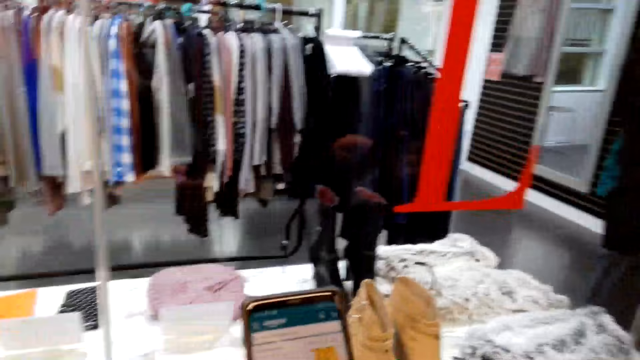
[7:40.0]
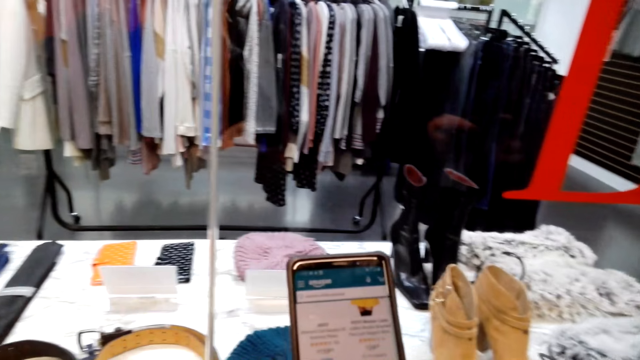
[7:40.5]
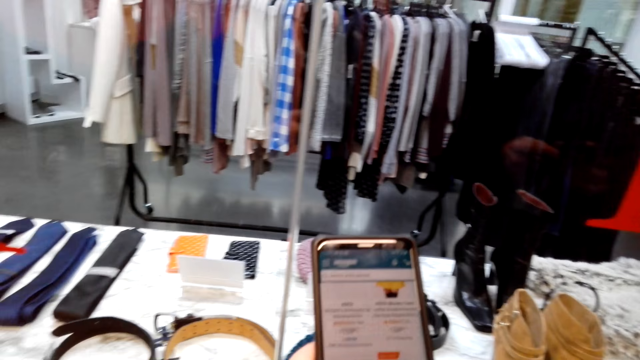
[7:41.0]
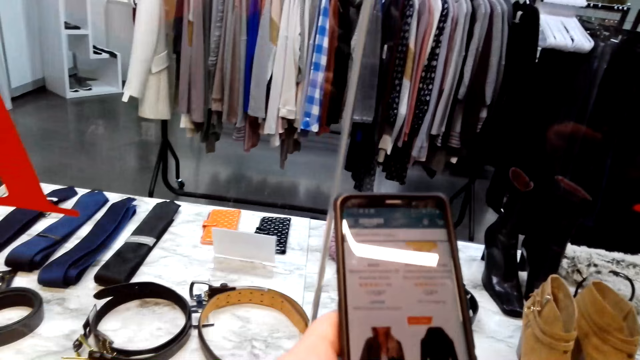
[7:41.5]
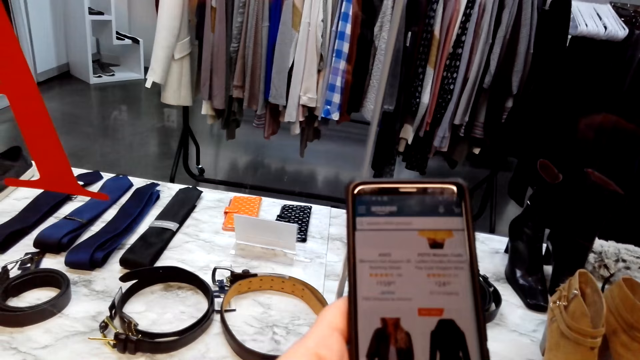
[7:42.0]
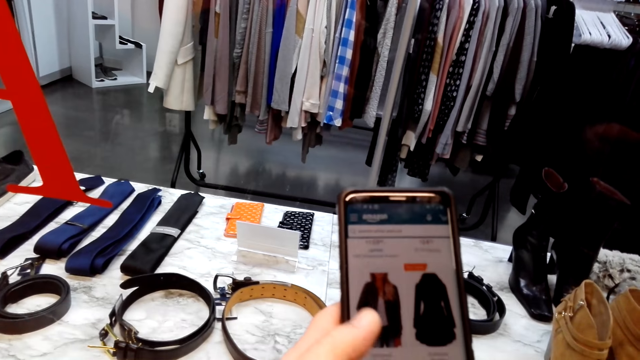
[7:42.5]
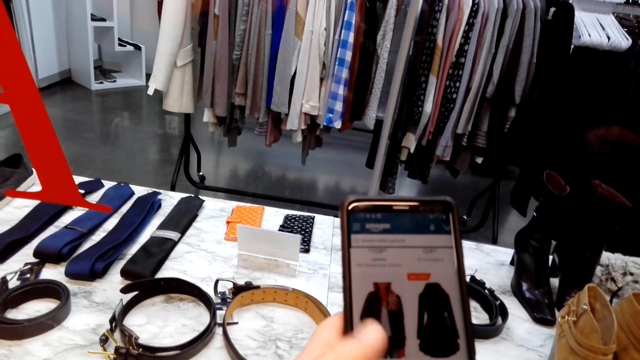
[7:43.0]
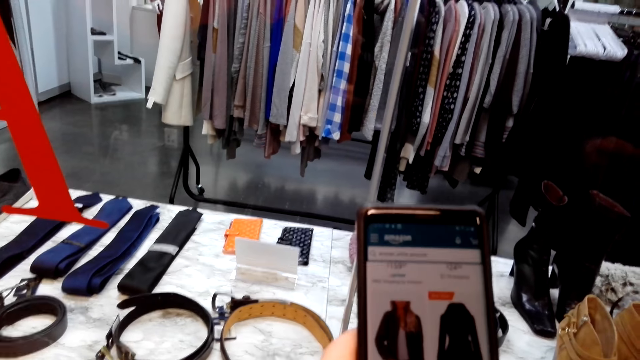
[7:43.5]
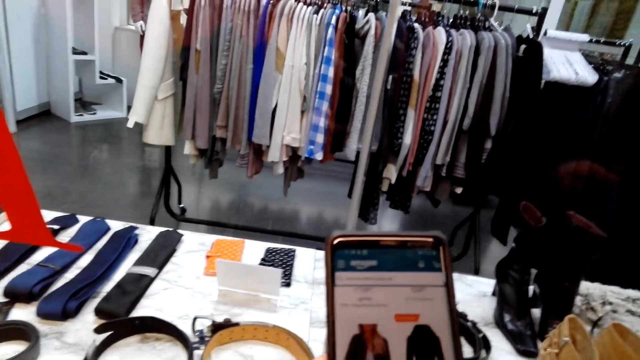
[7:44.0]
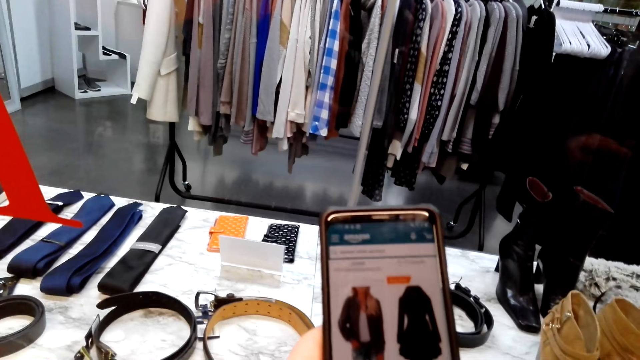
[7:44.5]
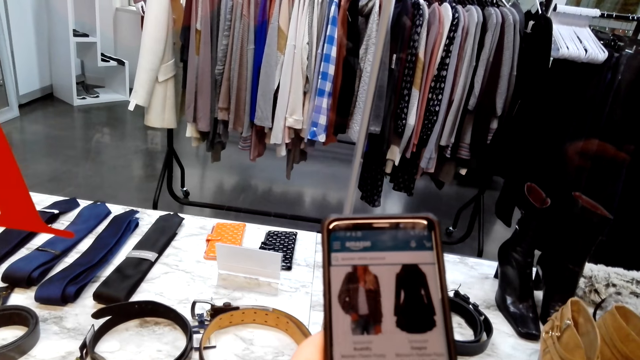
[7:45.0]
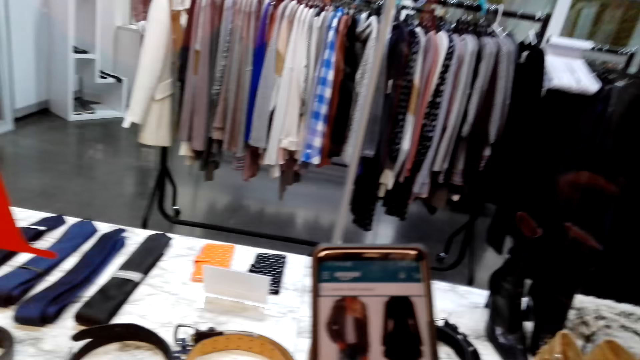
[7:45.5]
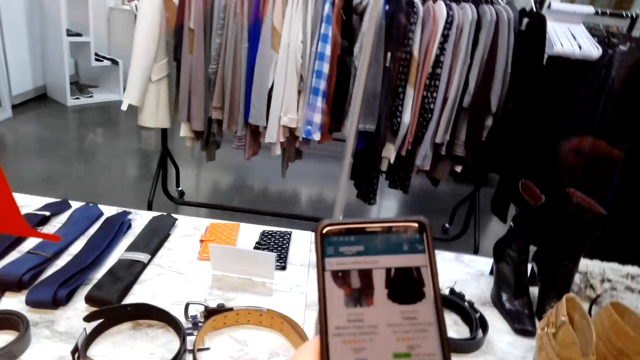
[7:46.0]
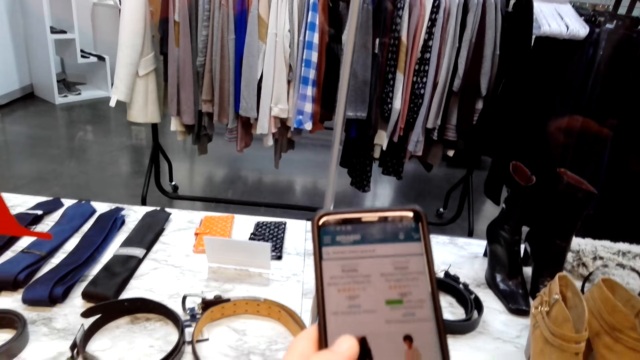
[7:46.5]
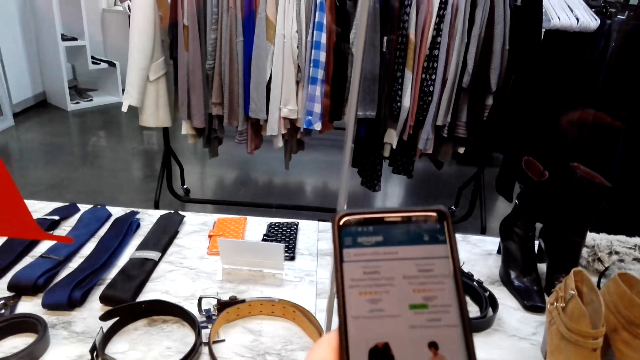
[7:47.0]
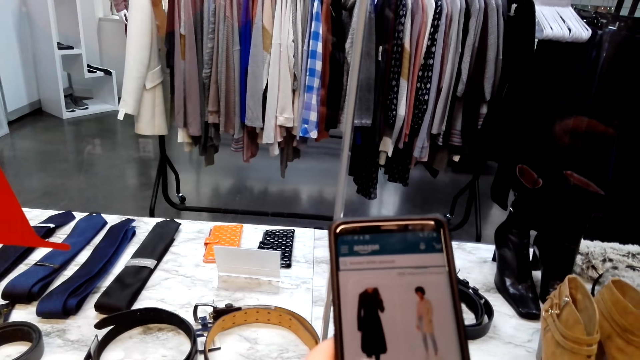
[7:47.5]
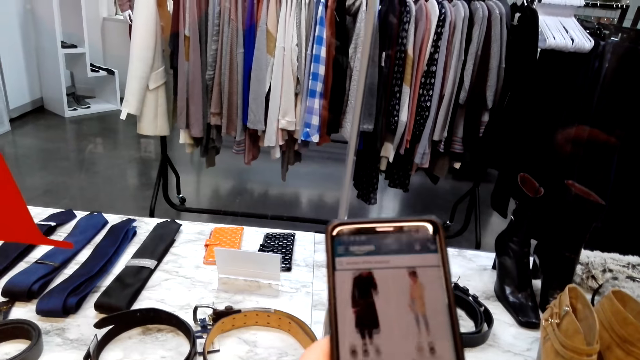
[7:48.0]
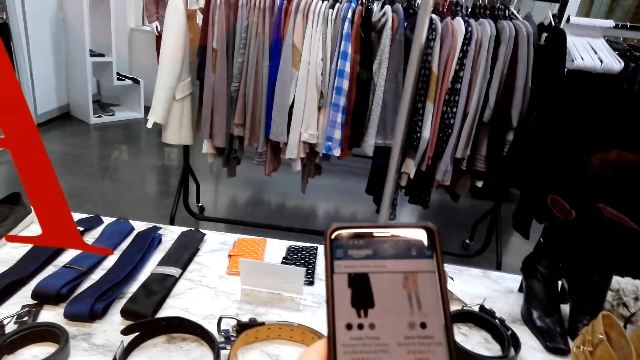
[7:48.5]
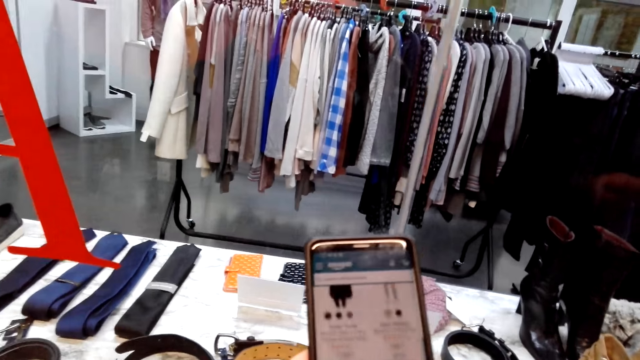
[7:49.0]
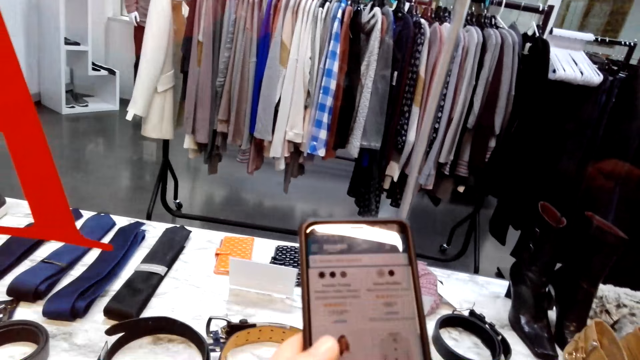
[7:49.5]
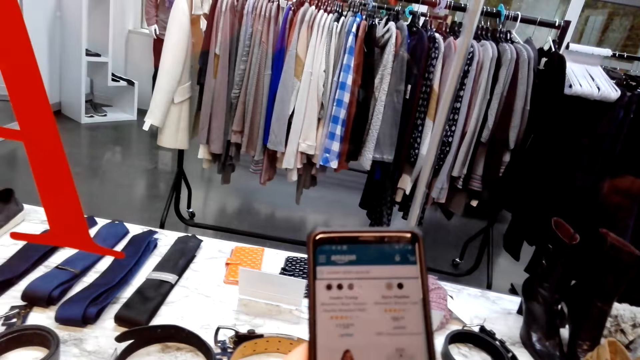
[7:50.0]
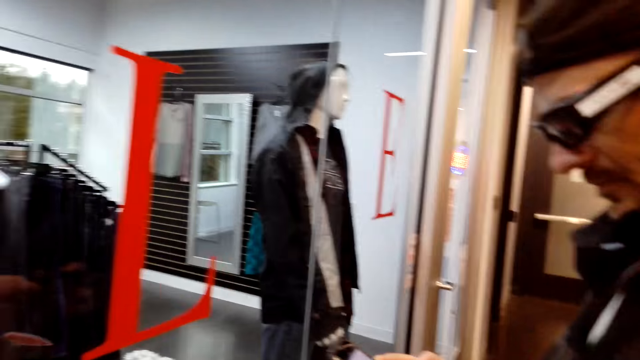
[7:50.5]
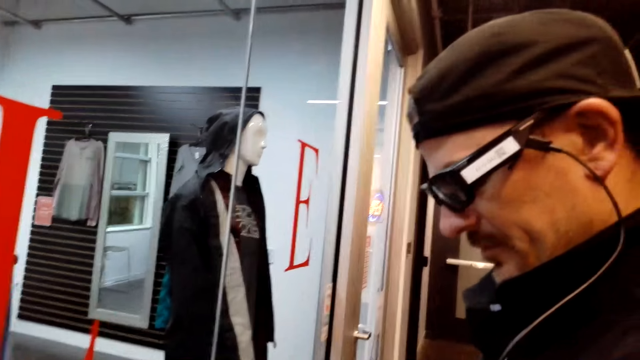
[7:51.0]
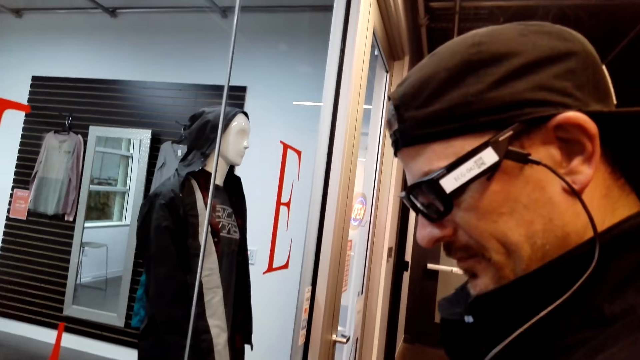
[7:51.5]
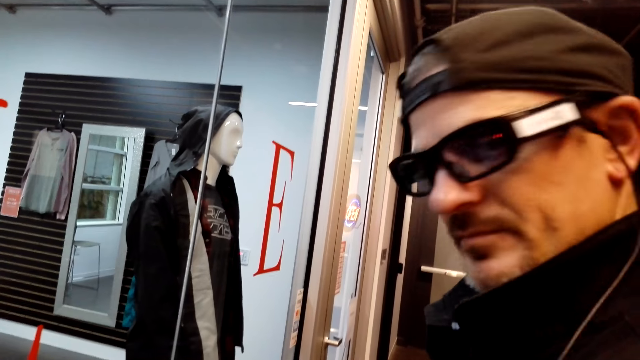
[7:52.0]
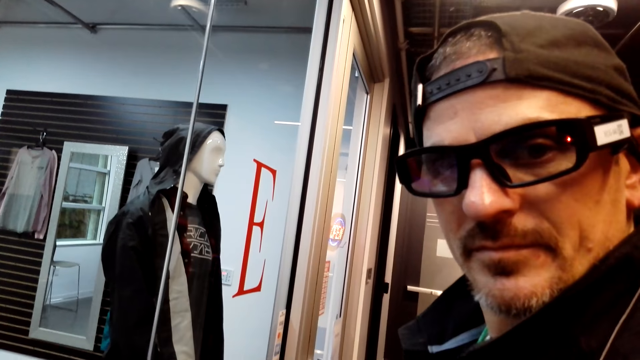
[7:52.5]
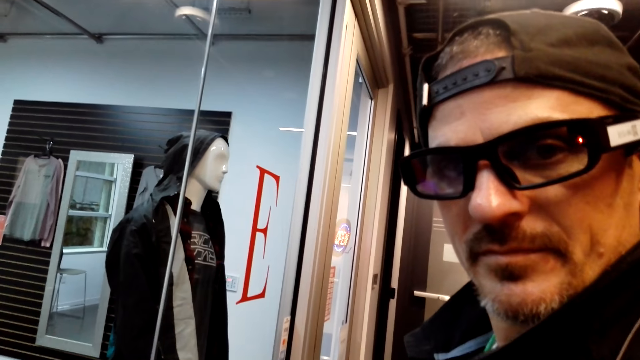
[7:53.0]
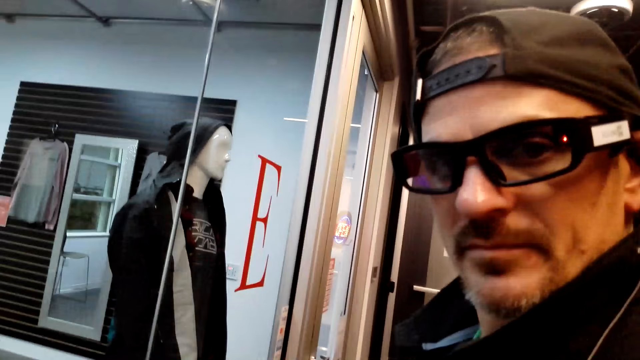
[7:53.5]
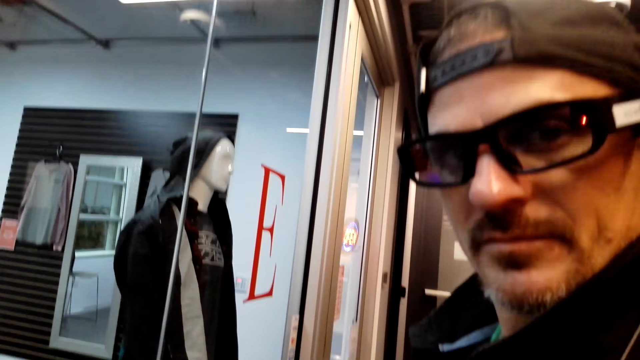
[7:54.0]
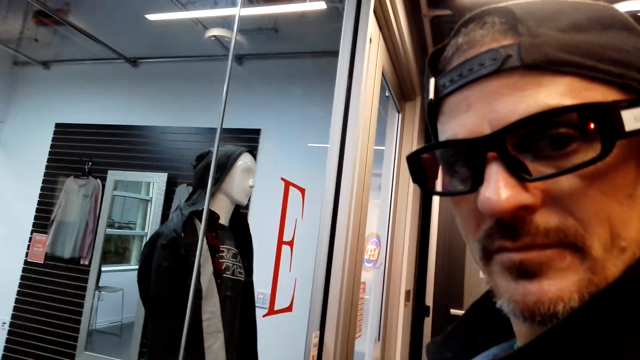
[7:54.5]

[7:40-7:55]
A person converses with the camera wearer. The camera wearer operates the phone. They scroll the phone. They converse with the person.

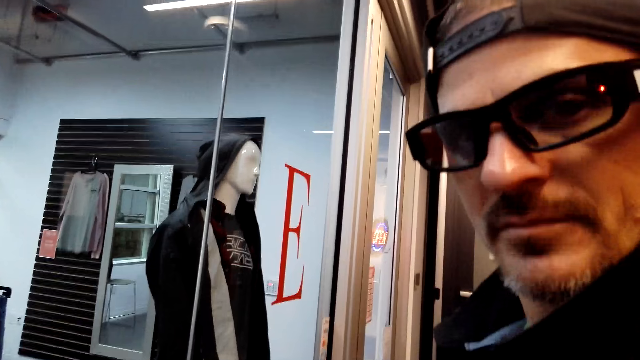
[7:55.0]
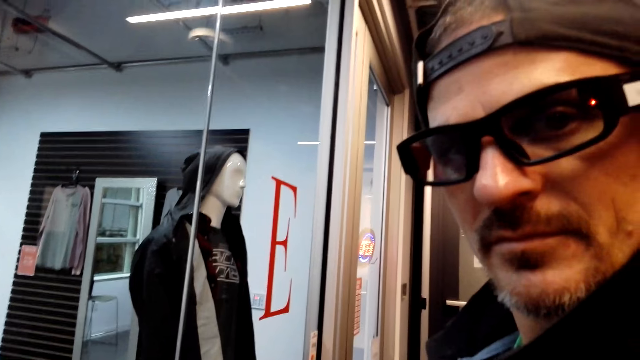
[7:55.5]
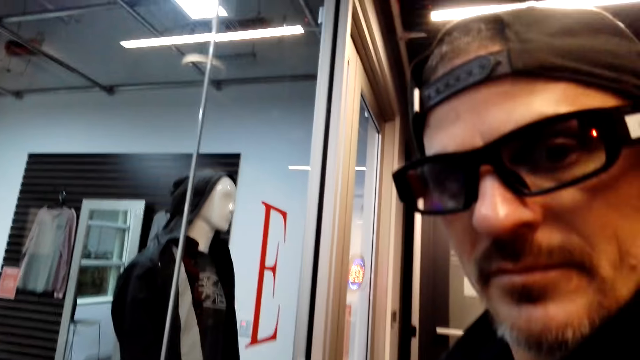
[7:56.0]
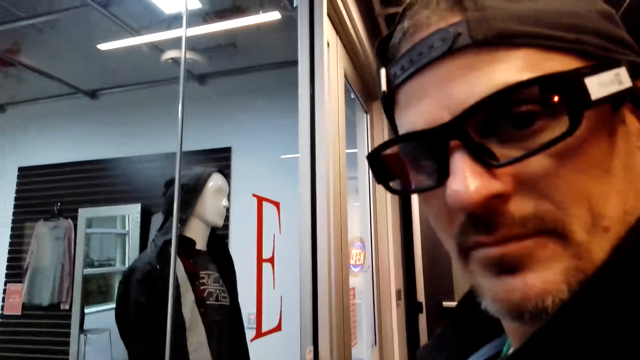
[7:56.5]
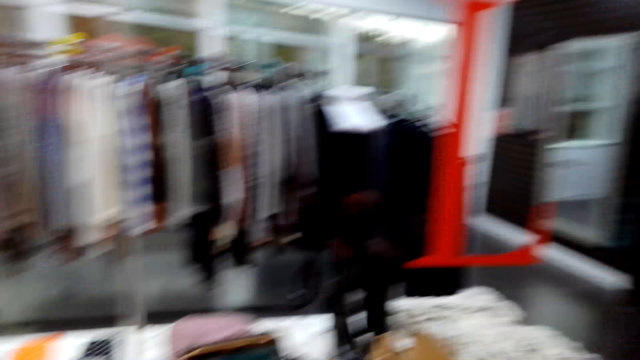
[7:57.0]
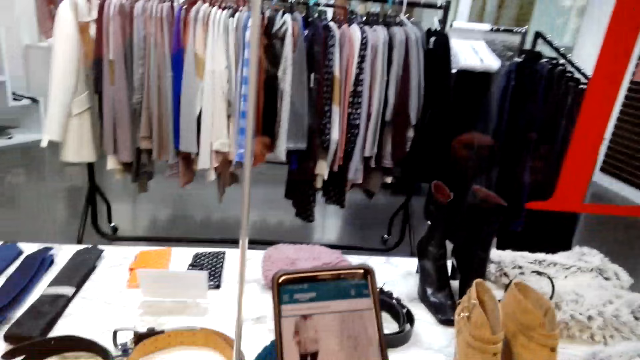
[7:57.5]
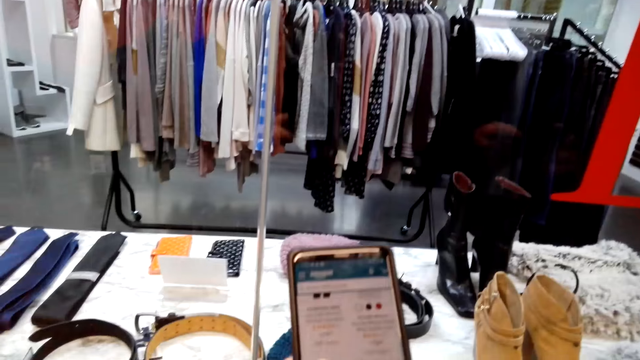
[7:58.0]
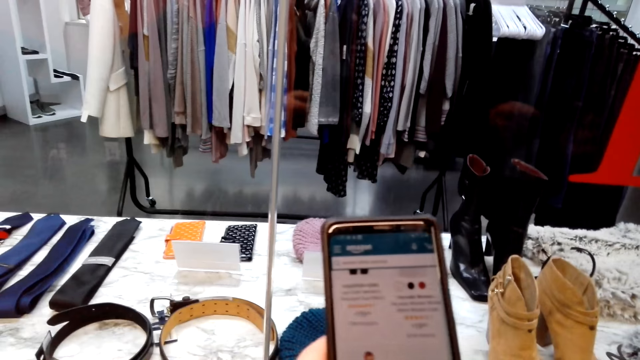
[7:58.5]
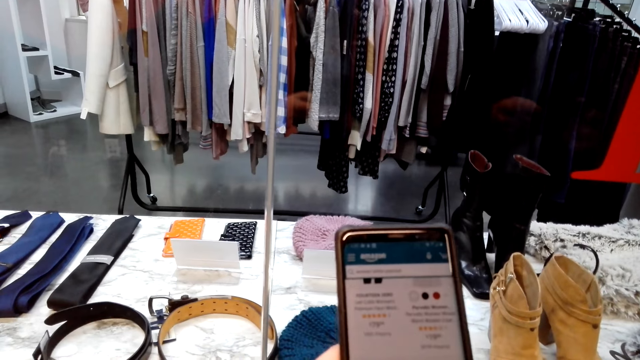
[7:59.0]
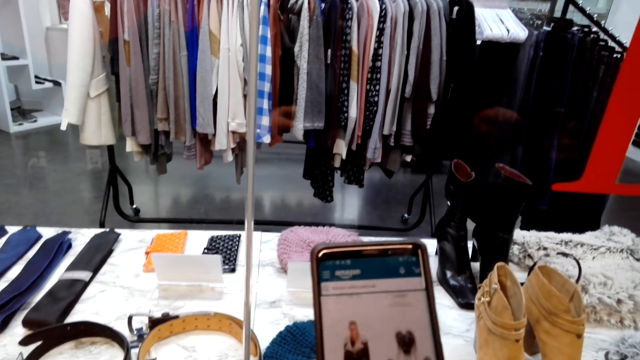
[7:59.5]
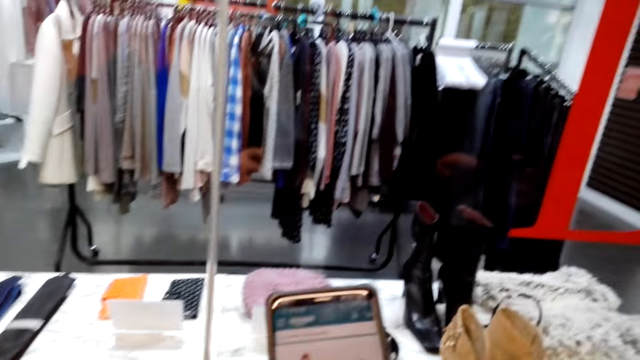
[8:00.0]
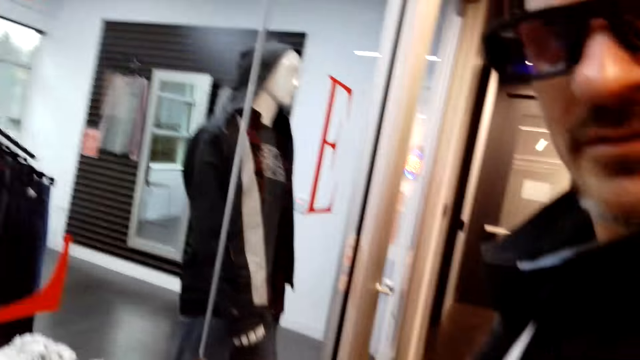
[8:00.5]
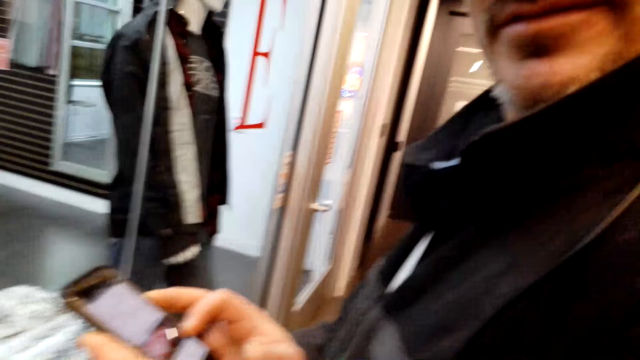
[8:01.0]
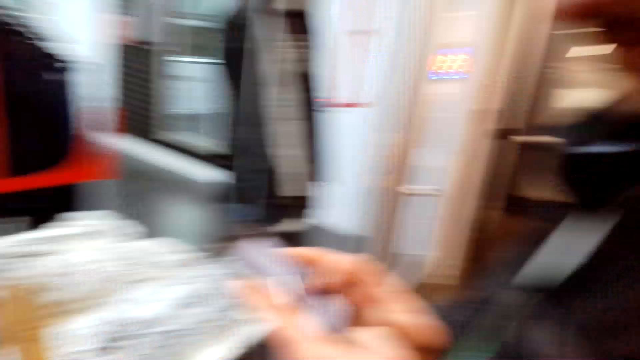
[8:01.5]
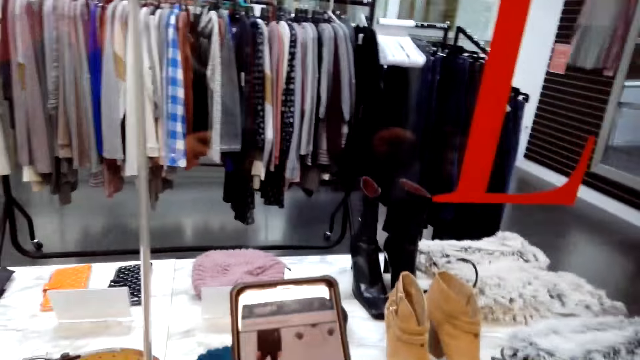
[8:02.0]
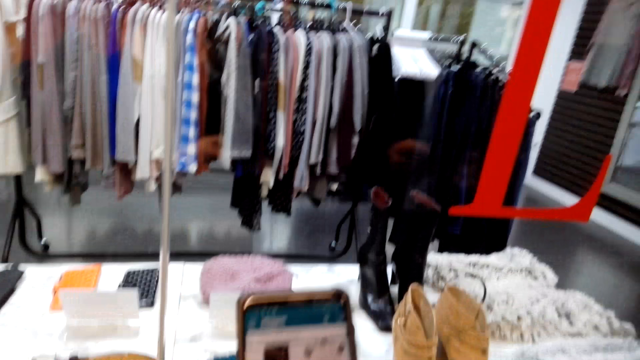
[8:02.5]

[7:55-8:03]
The camera wearer operates the phone. They scroll the phone. They converse with a person.
